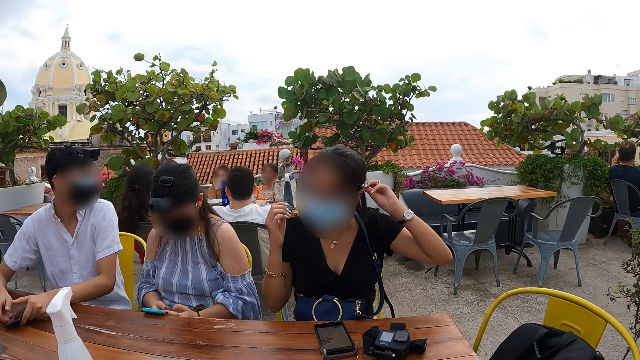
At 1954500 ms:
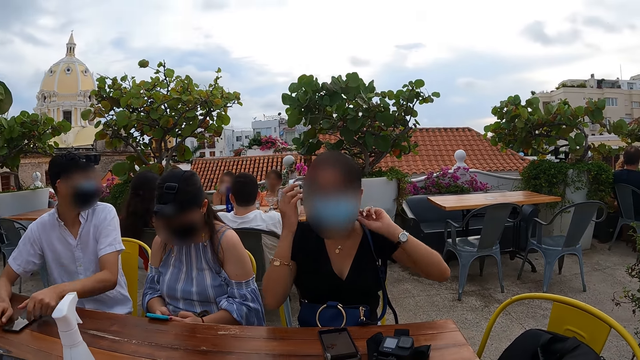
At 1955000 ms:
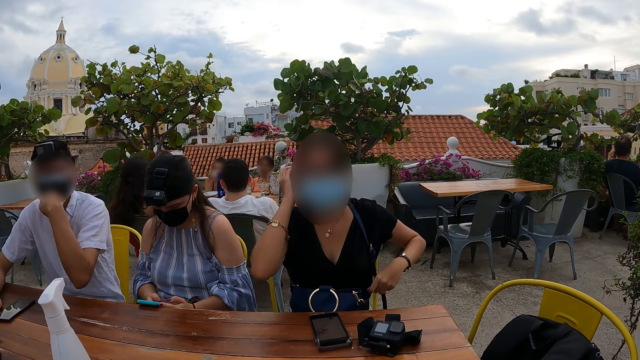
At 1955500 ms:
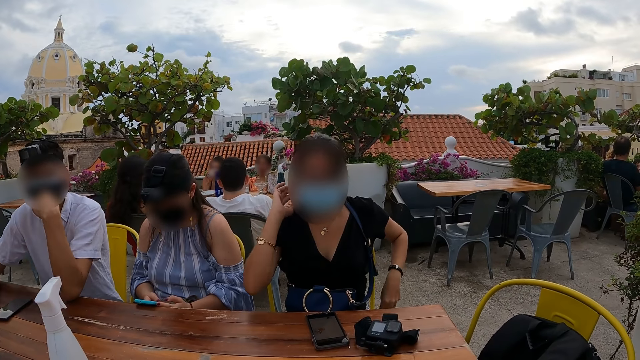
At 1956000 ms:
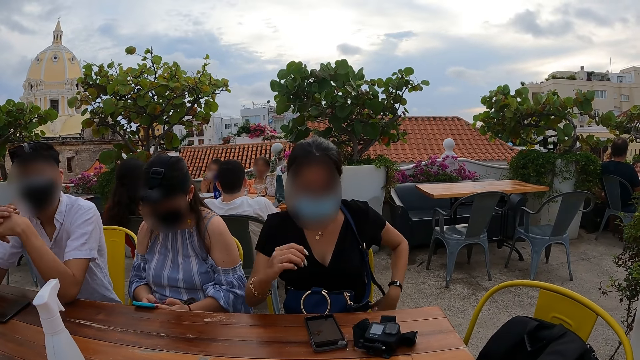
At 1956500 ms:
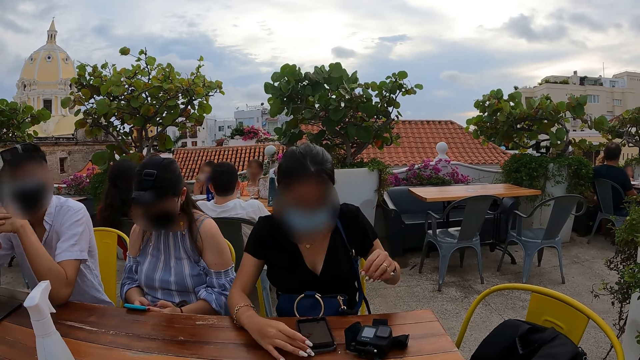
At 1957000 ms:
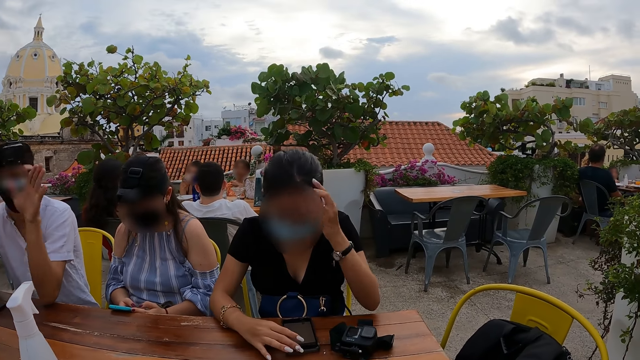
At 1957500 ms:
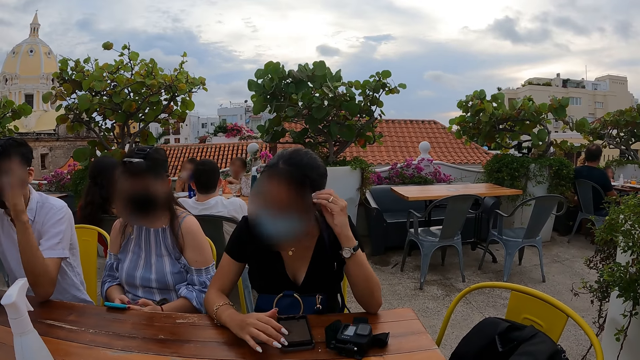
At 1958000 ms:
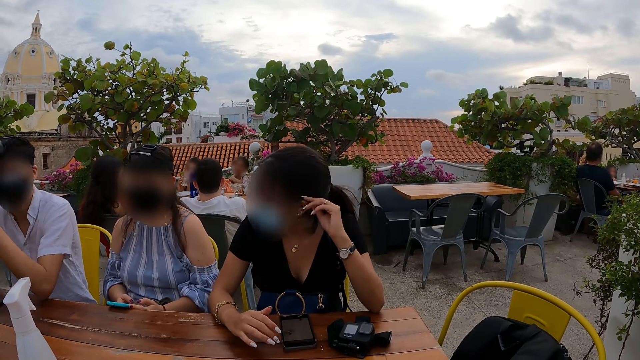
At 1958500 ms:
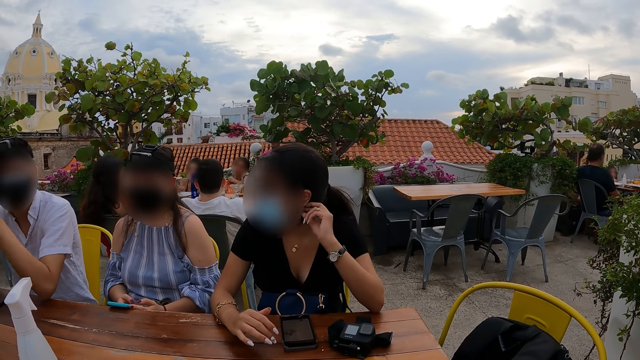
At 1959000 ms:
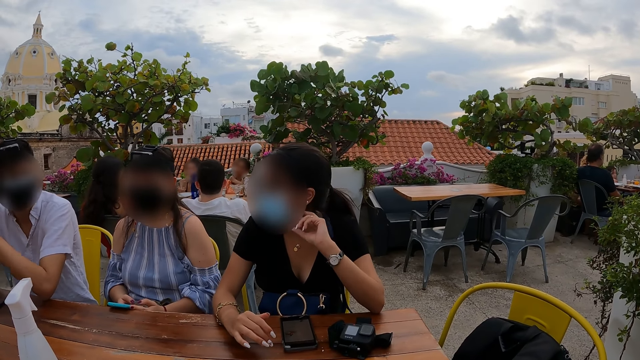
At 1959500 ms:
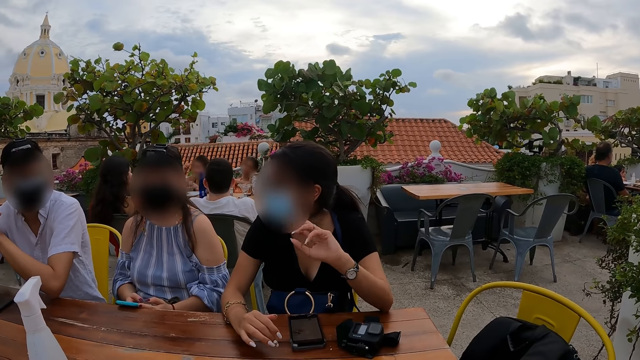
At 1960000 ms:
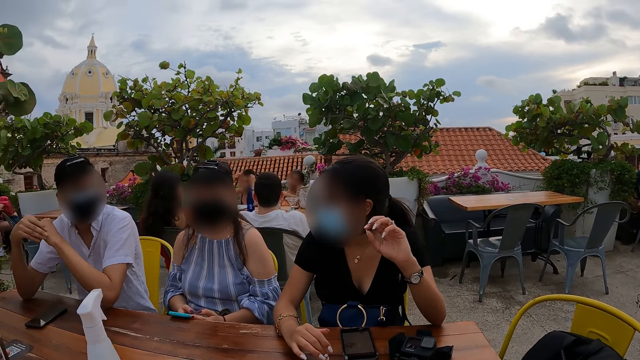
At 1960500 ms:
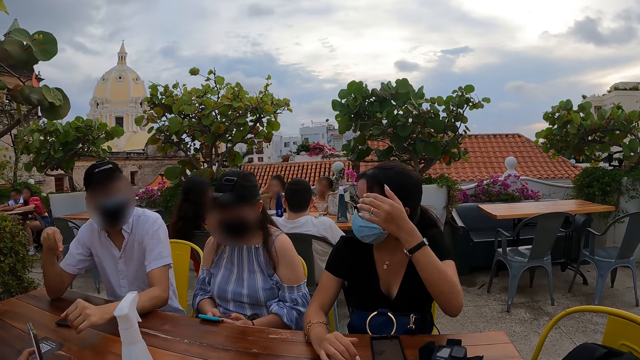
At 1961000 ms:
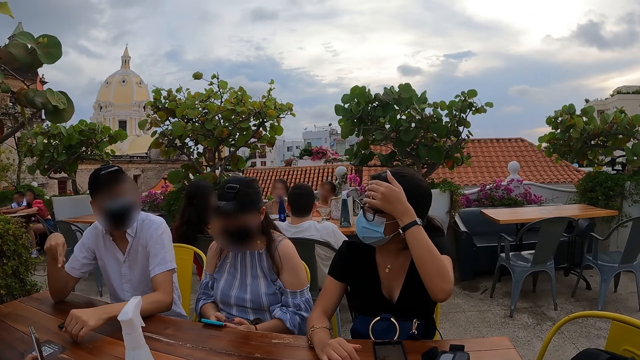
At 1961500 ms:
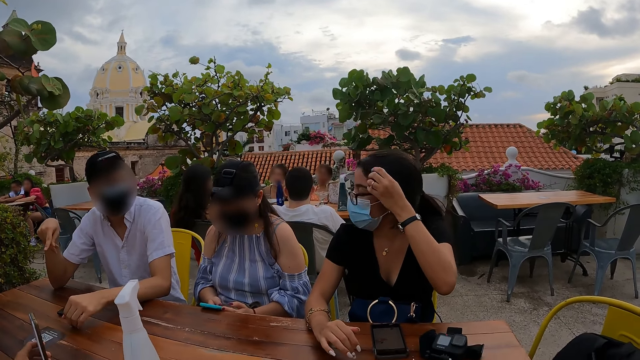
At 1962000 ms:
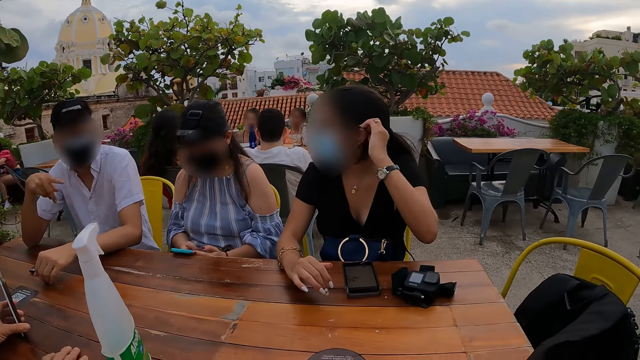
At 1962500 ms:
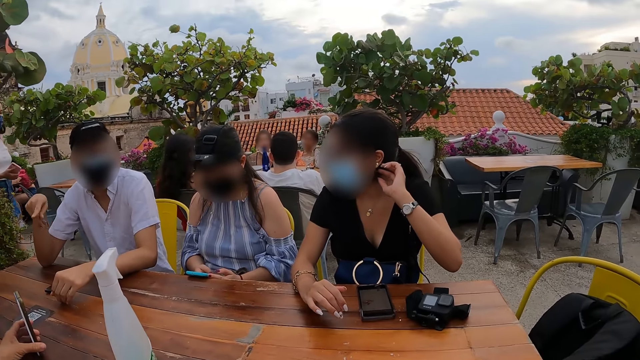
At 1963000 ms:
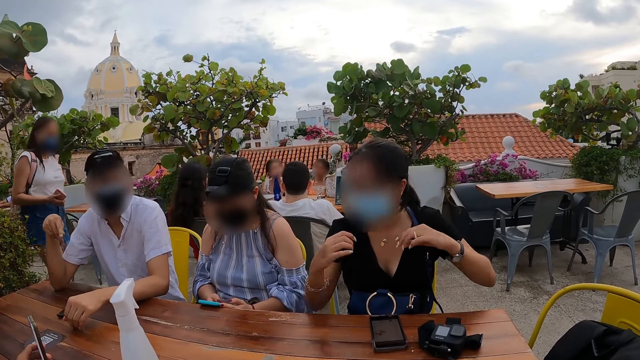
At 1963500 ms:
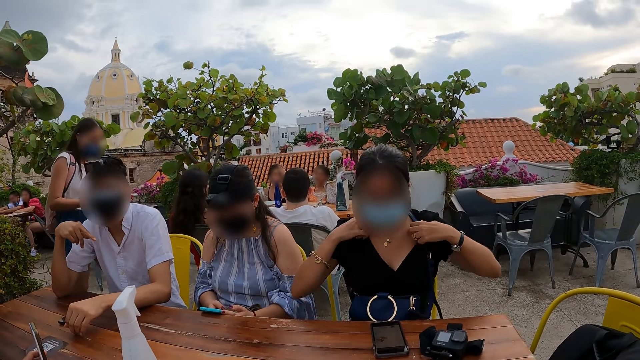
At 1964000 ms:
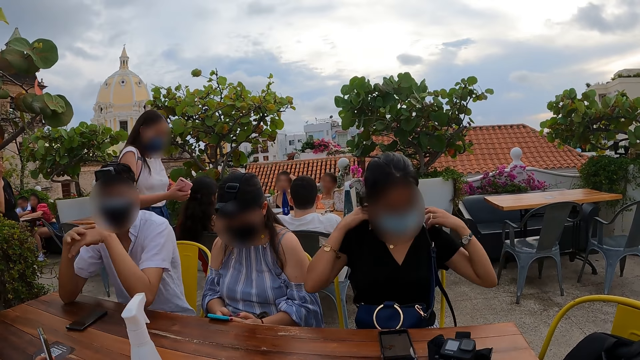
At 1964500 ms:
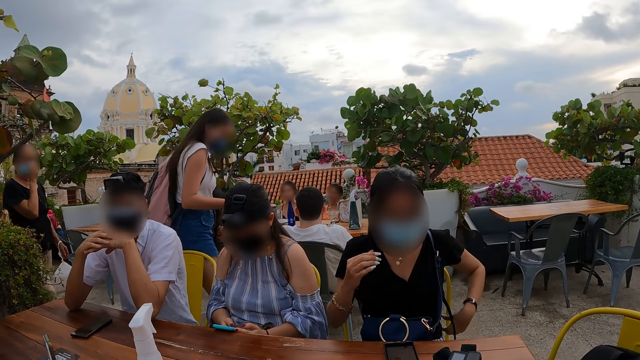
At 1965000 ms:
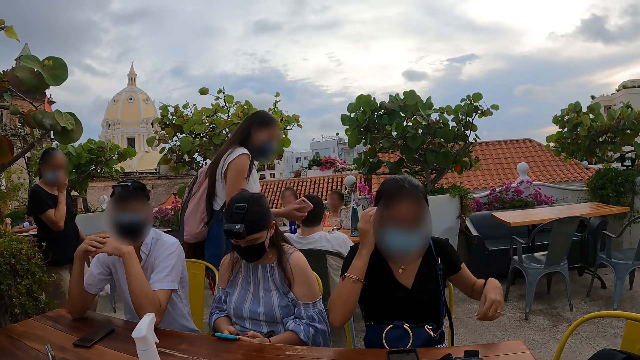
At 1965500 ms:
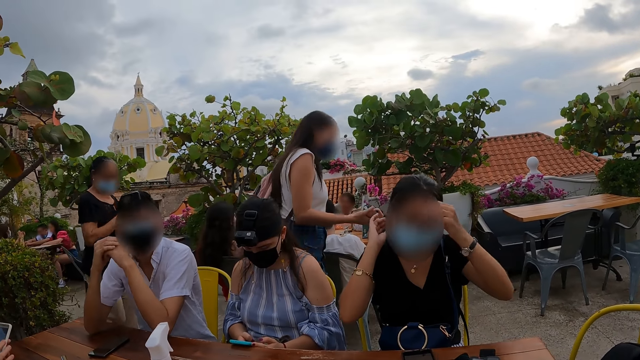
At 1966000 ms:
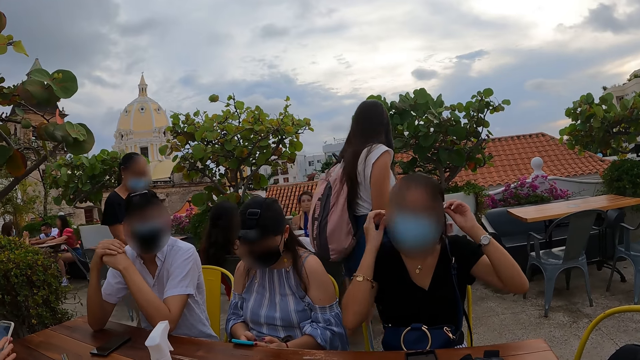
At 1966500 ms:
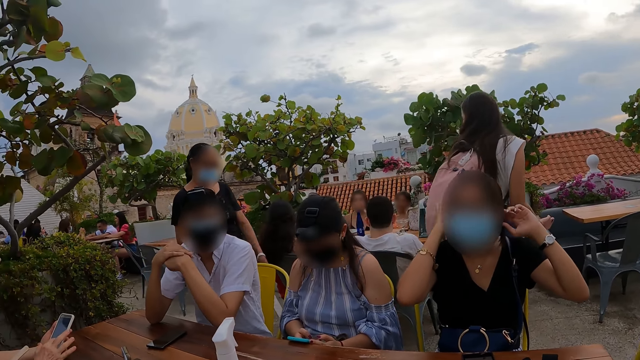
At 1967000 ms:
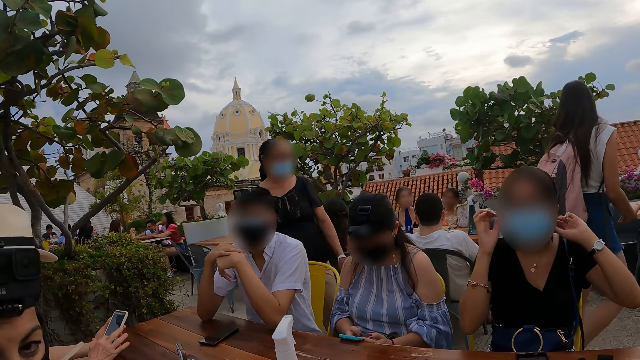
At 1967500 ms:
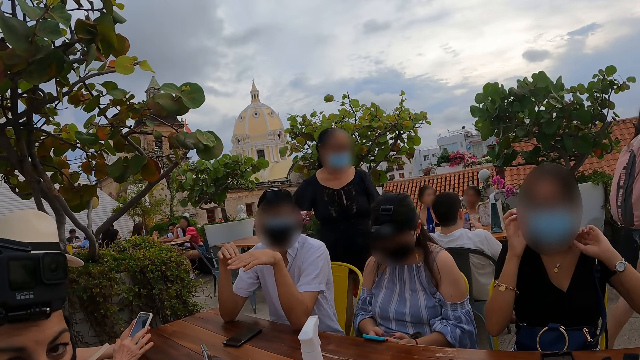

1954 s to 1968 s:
The camera wearer stares at his friends. The man interacts with the woman. The woman operates the mobile phone on the table with her right hand and adjusts her cloth with both hands.

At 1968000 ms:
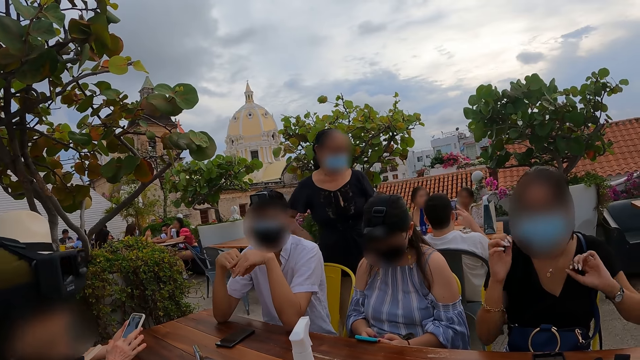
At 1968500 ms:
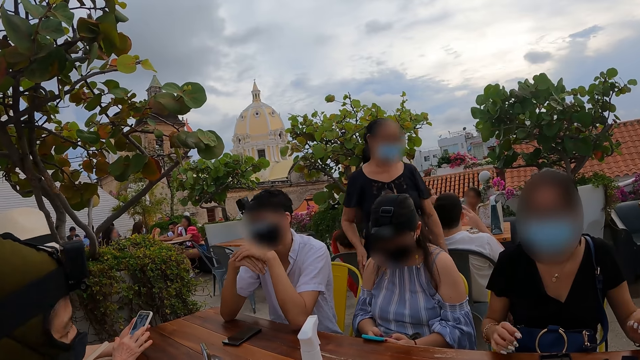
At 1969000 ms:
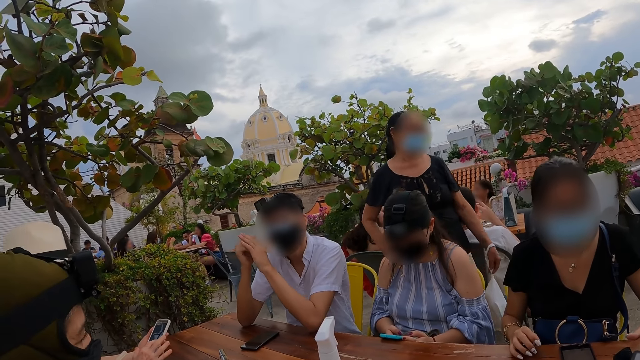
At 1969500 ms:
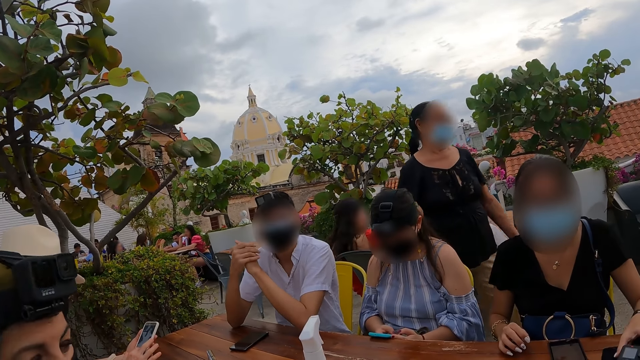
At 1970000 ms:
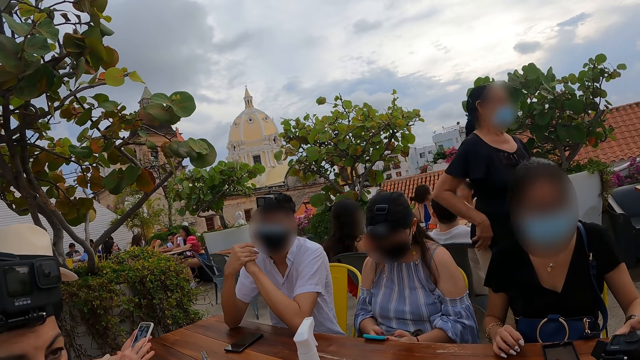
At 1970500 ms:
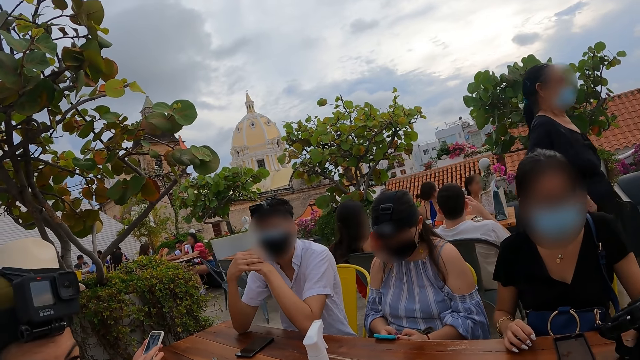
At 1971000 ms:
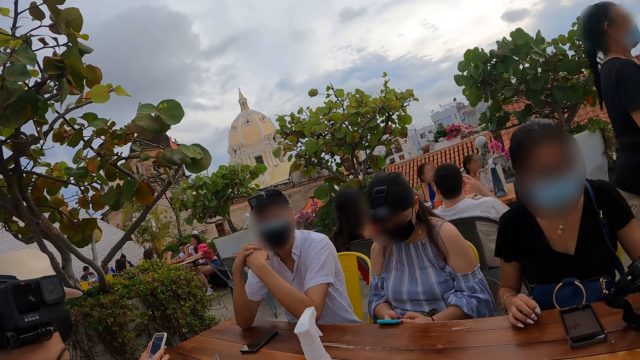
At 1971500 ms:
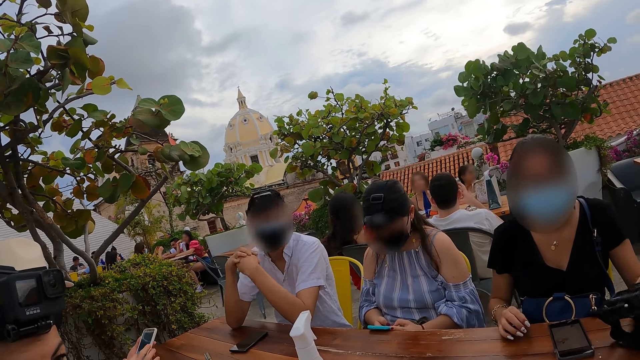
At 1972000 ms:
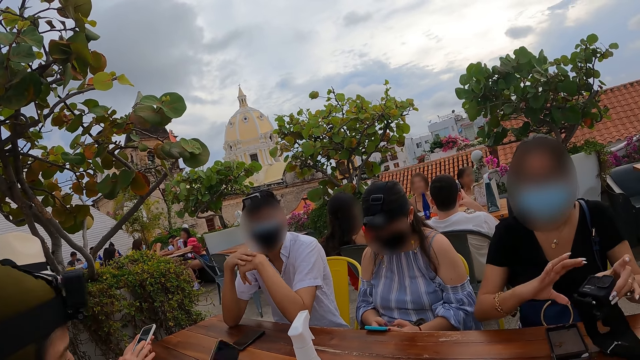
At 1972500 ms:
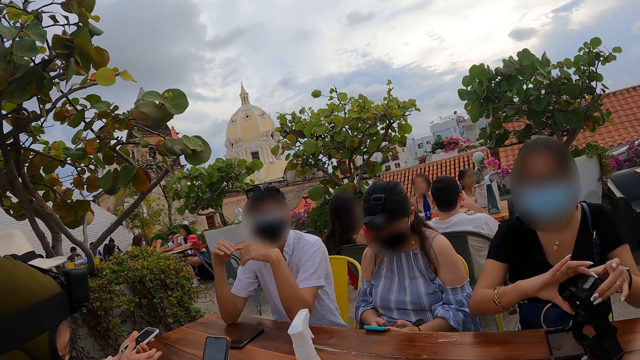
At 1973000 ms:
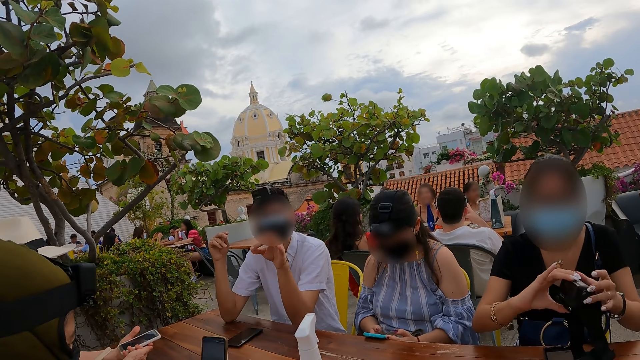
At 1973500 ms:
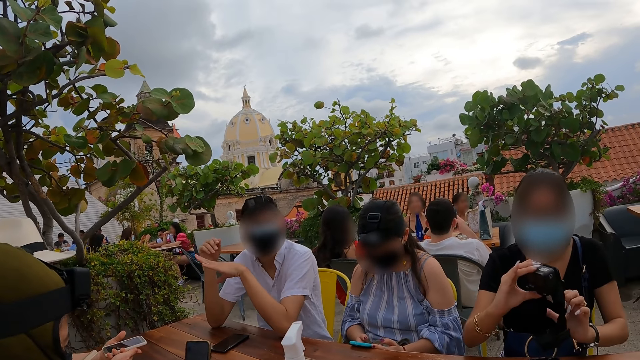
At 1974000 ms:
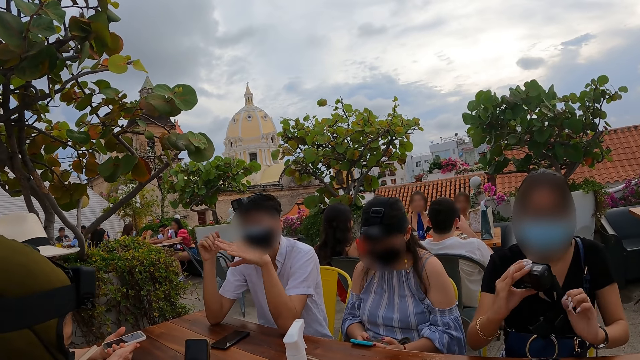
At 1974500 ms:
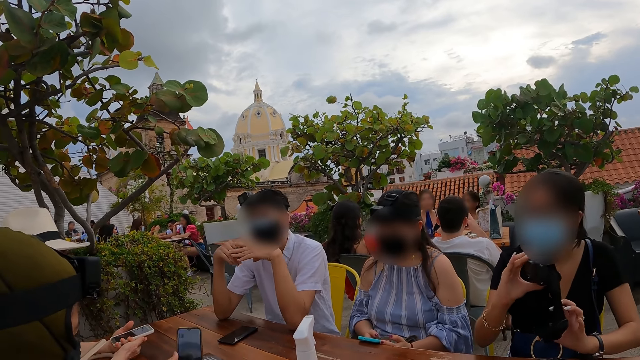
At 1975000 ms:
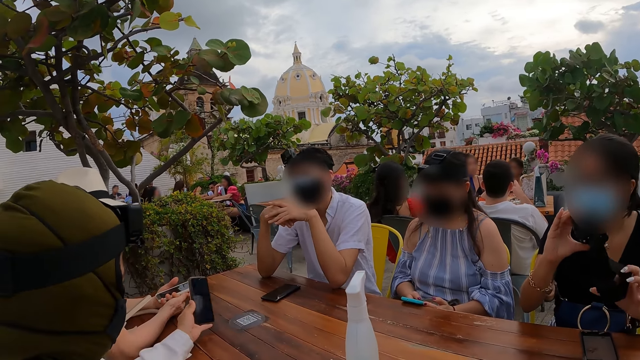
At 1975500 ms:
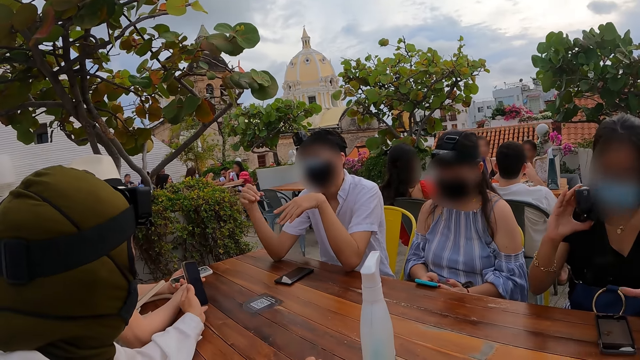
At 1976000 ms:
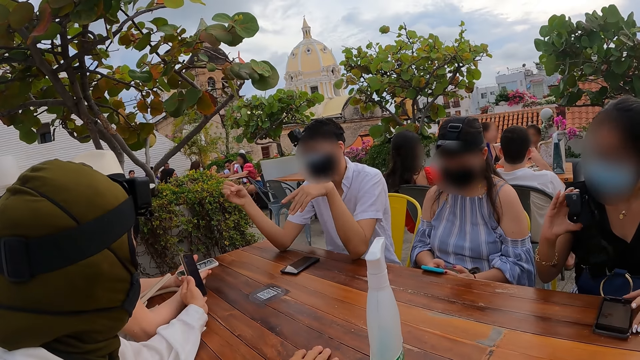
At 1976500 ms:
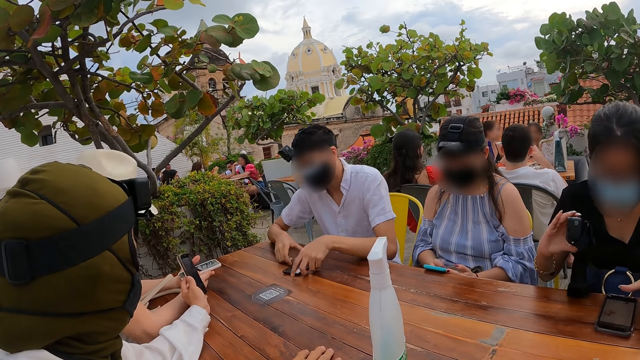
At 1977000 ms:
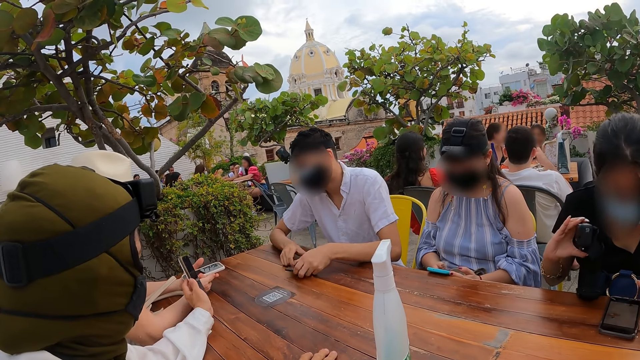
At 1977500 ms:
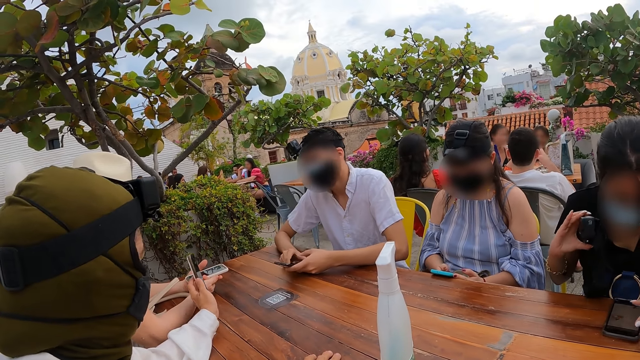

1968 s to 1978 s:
The woman picks up the camera gear from the table with her left hand and passes the camera gear to her right hand from her left hand. Another woman interacts with the man.
